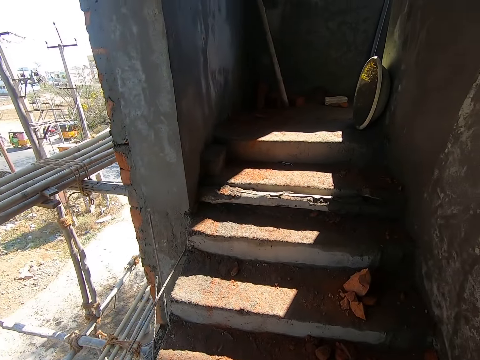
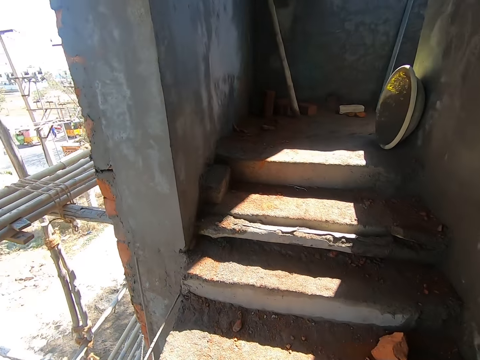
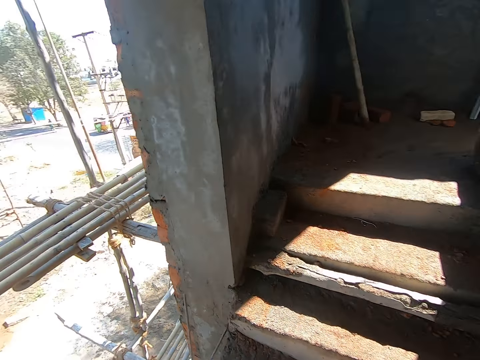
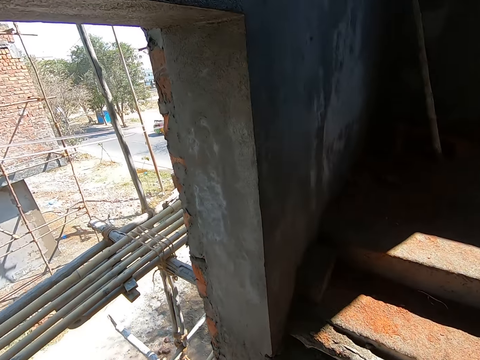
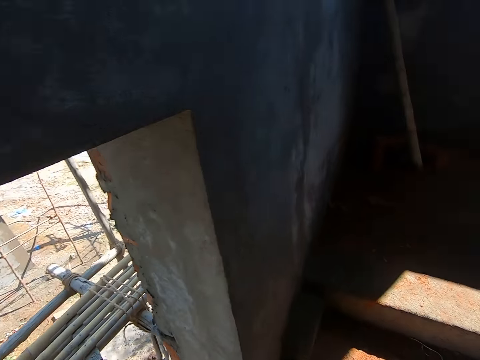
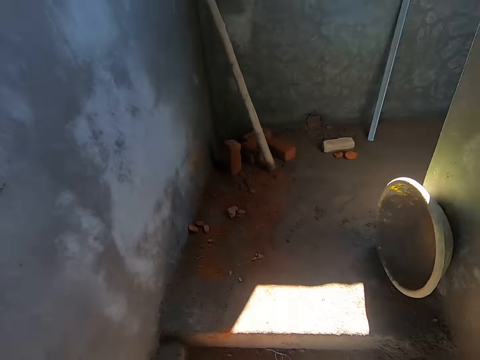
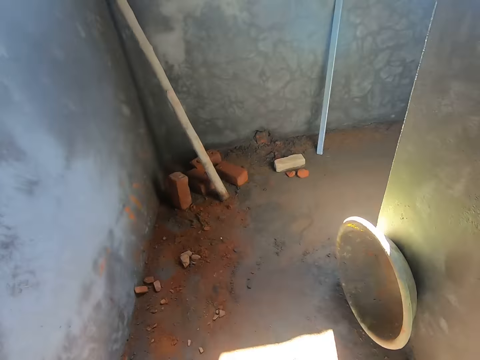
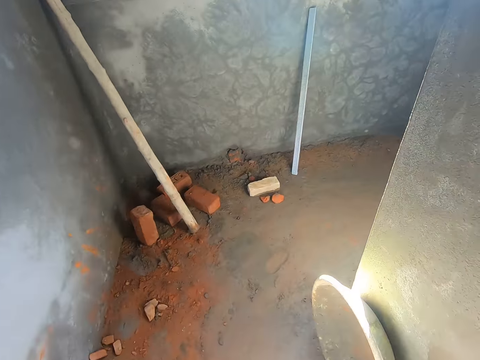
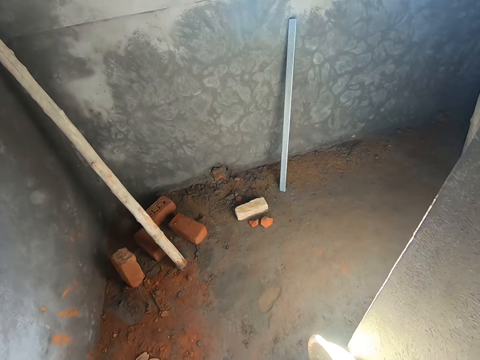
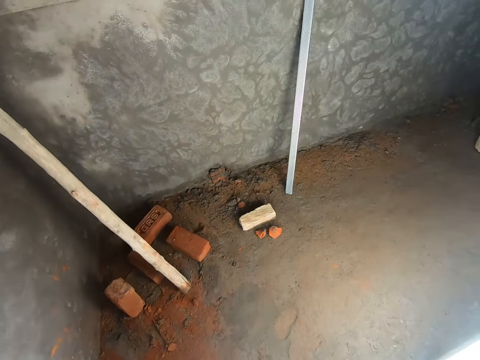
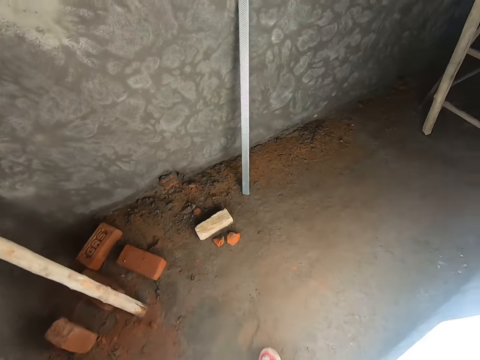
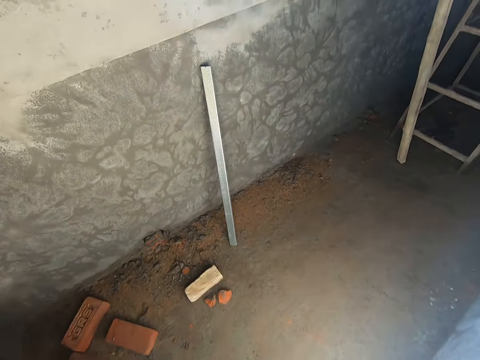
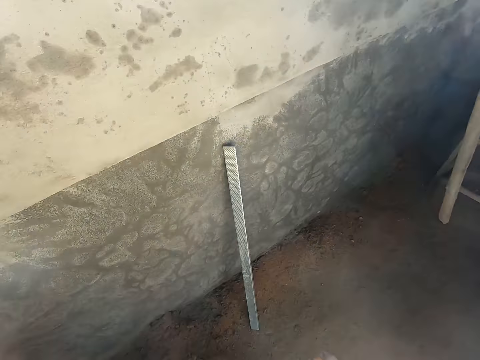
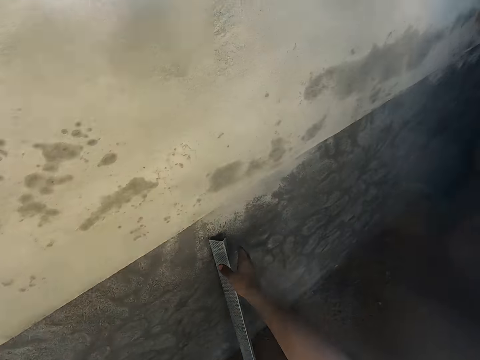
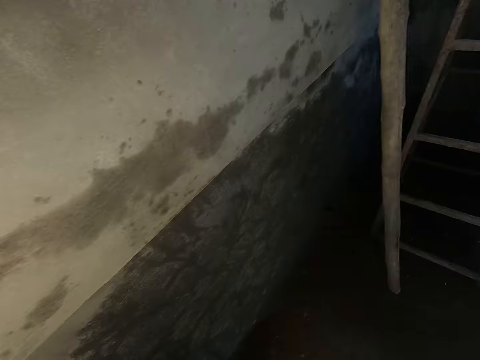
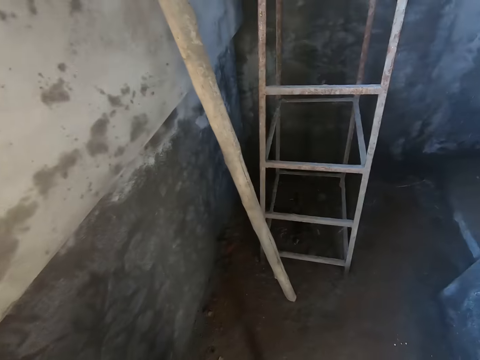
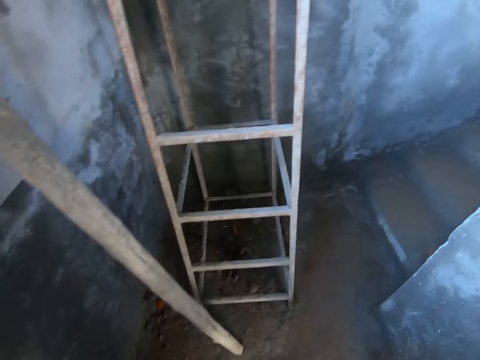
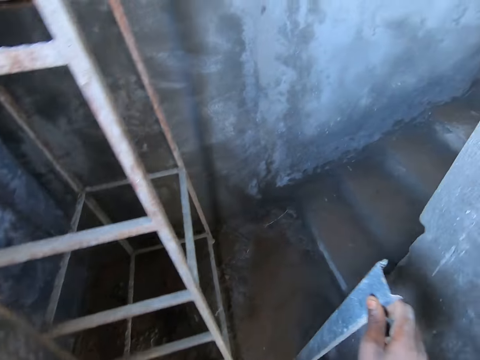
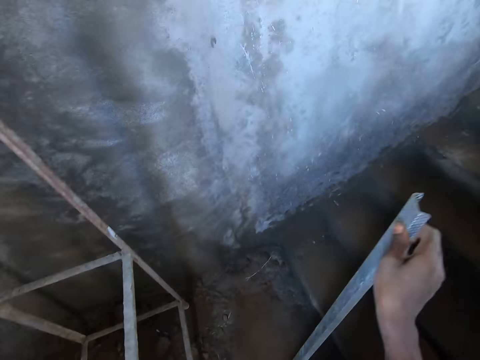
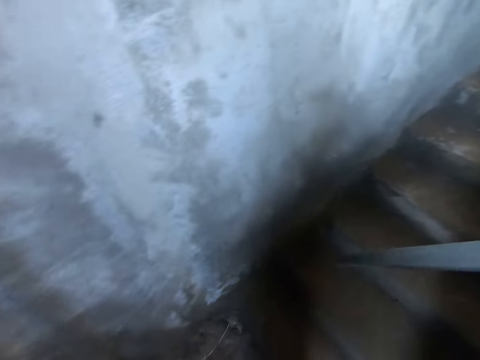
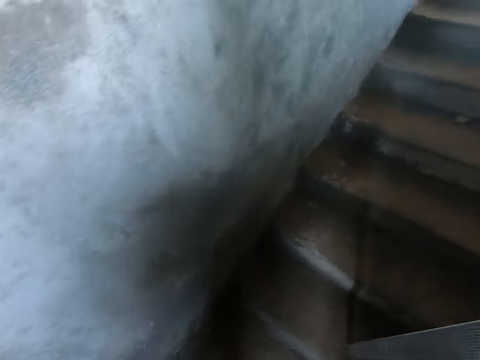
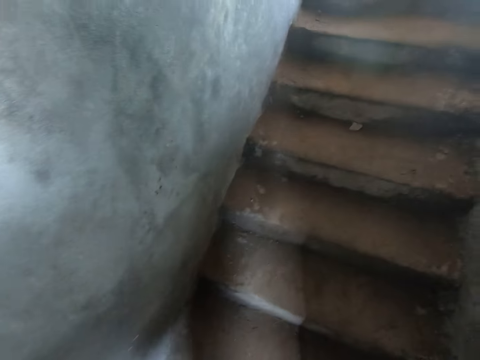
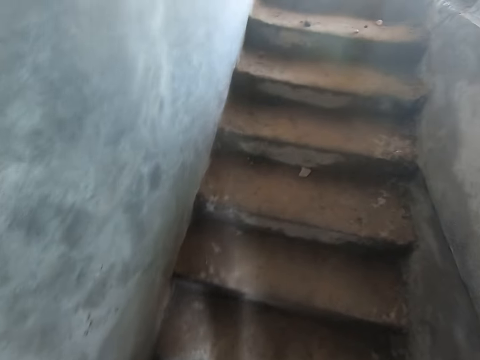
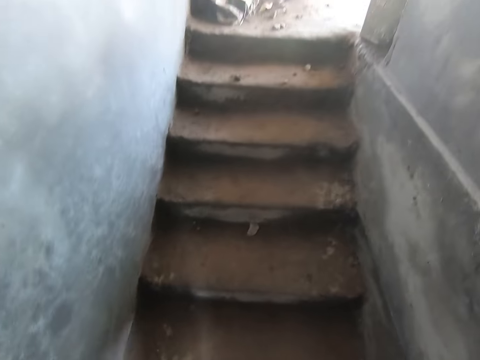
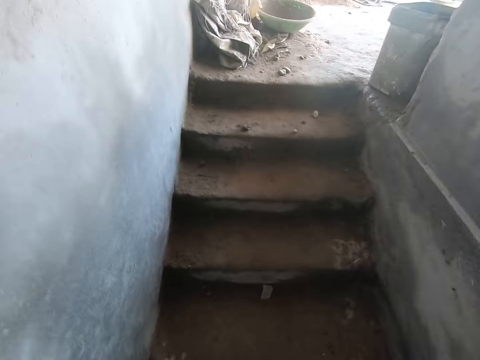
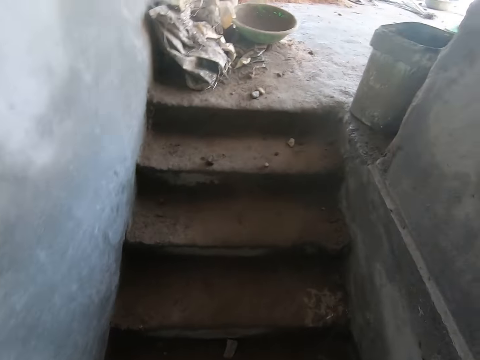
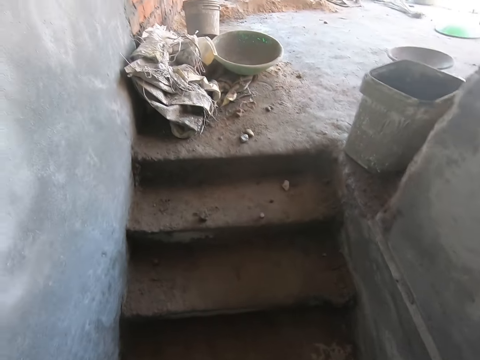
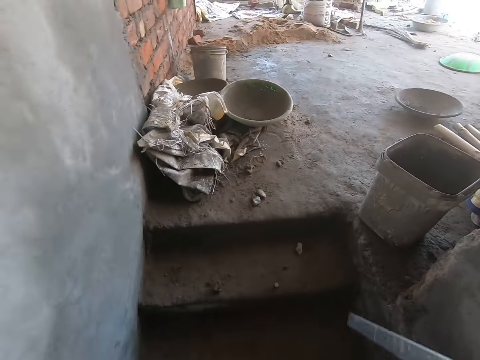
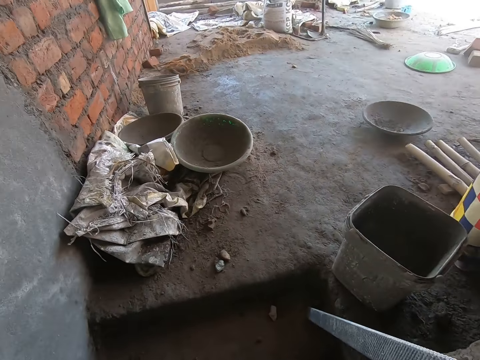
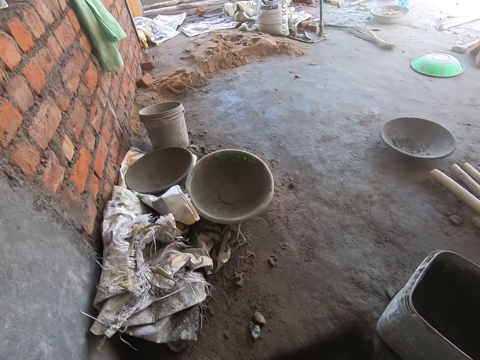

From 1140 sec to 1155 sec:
The camera wearer picks up an iron rod with his right hand. He stretches a hand towards the timber. He walks up on the corridor. He holds the timber with the right hand. He walks up the stairs.

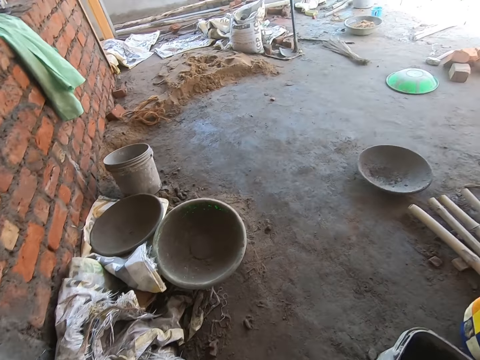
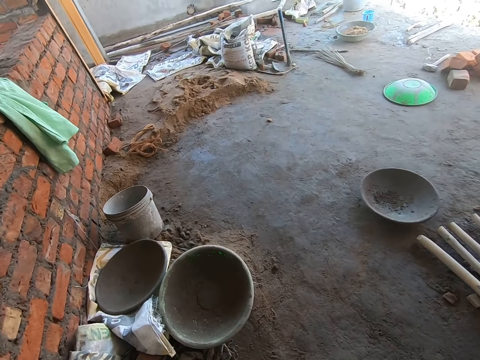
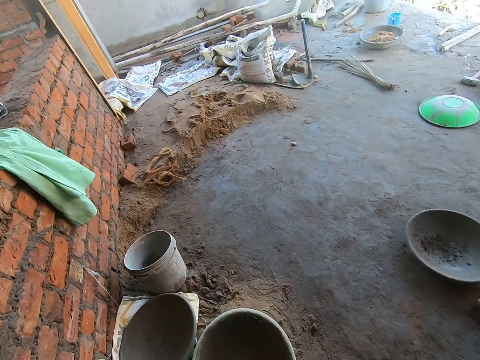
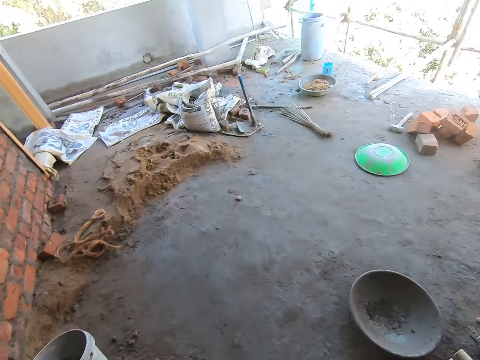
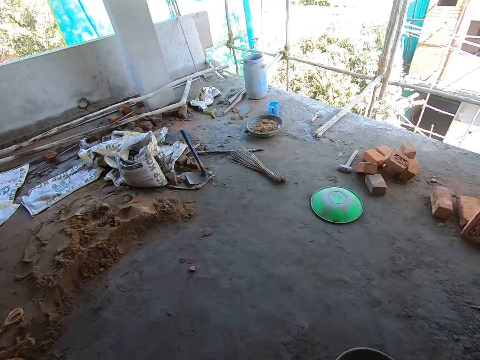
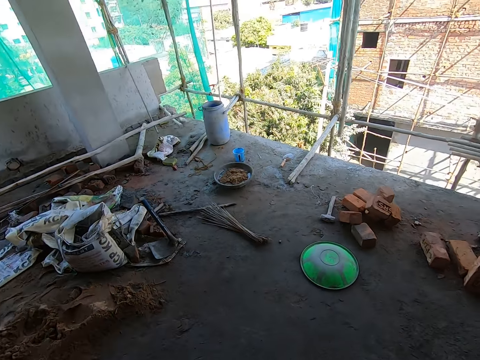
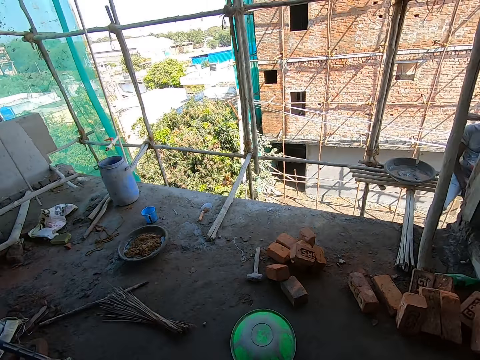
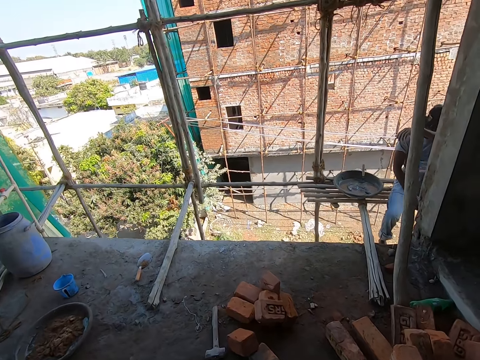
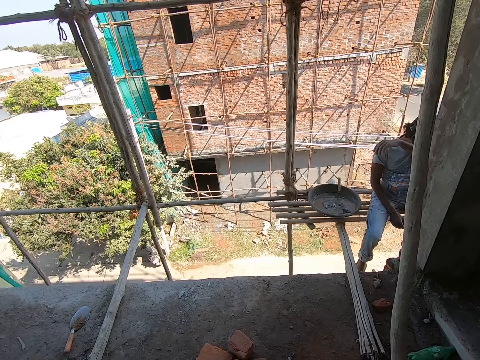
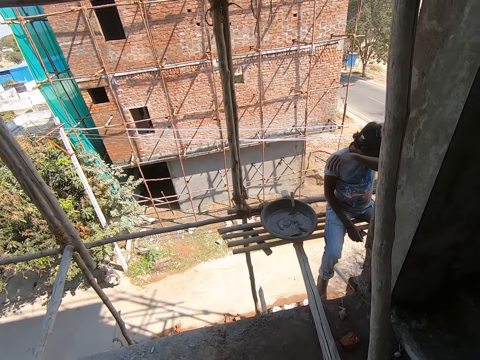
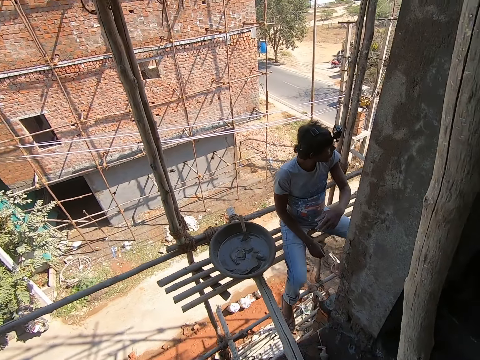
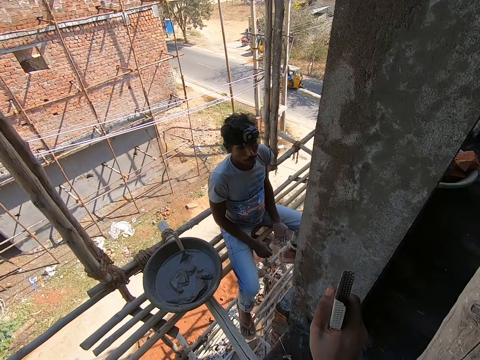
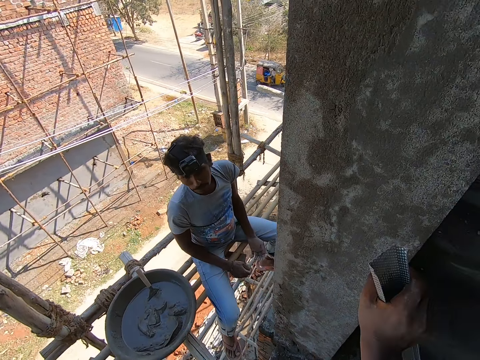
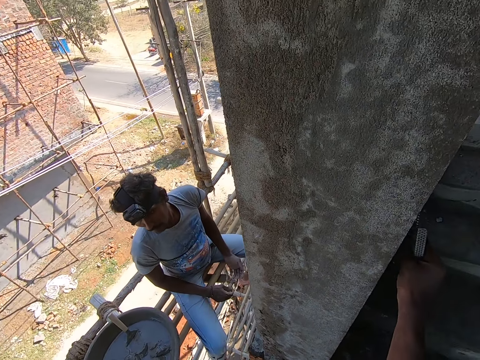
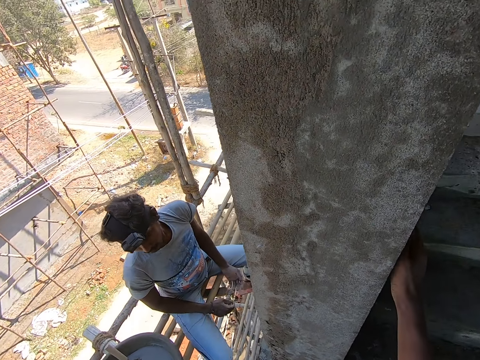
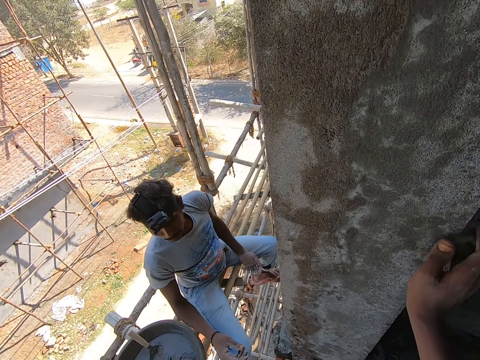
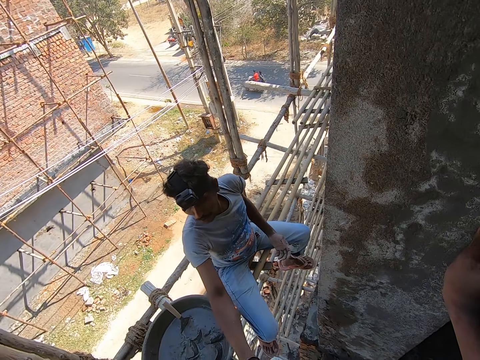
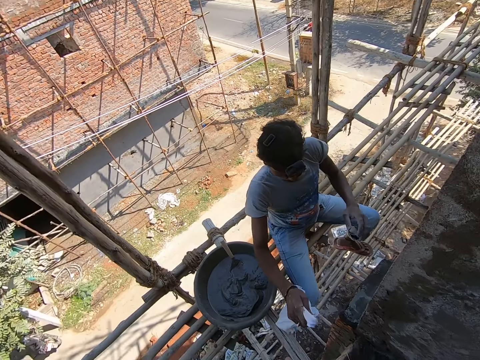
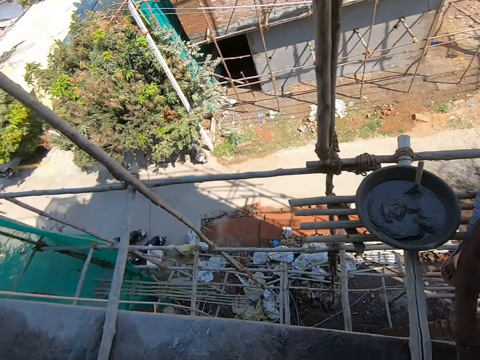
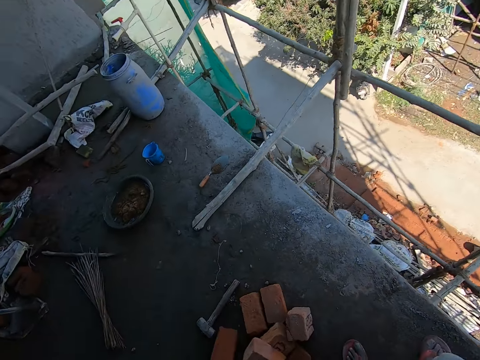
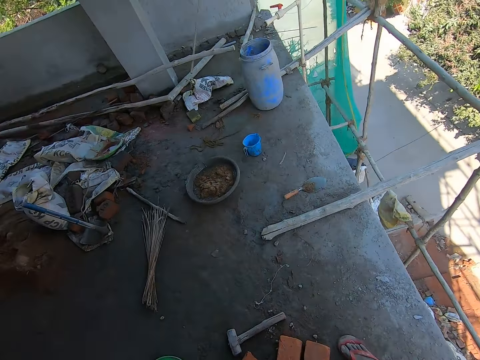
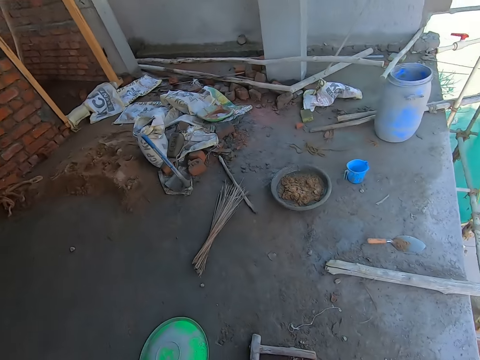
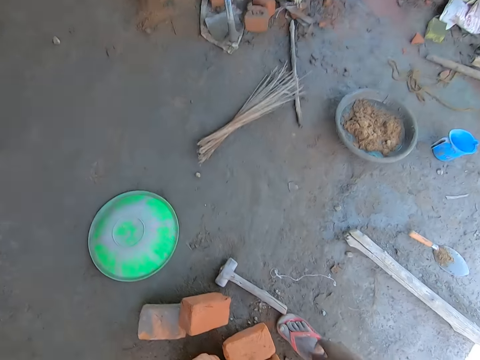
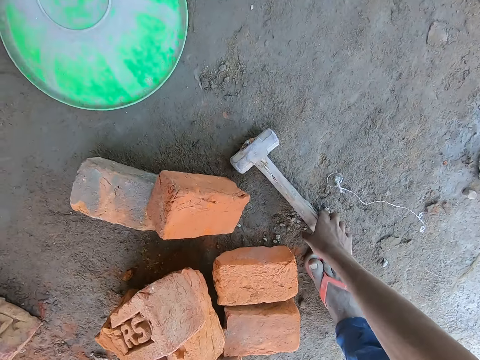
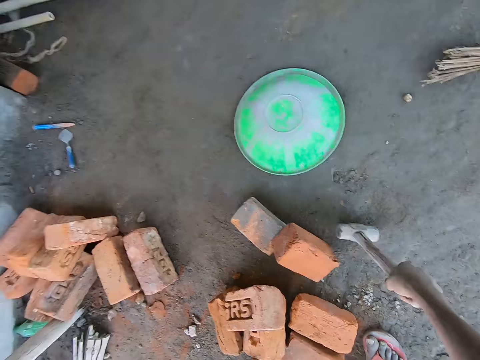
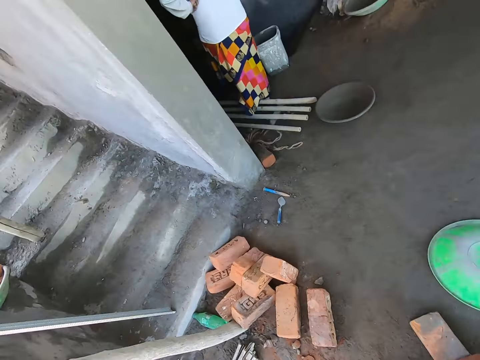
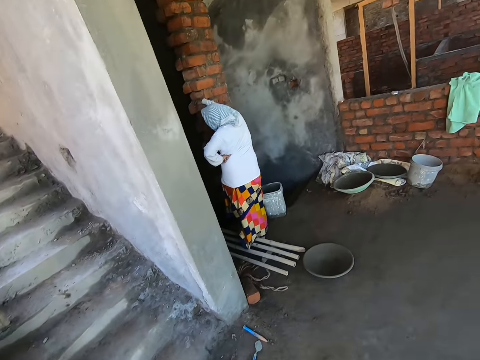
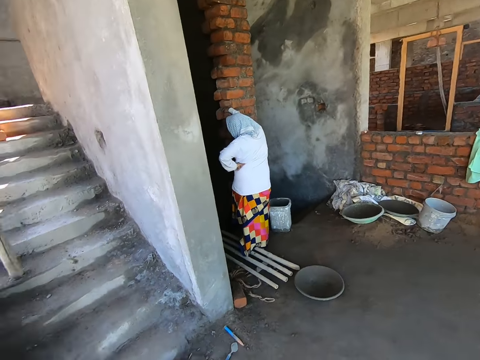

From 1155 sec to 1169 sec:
The camera wearer walks on the building. He rests the iron rod on a wall on the corner of the building with his right hand. He converses with the man. The man holds a plastic bag. The camera wearer turns around. He walks on the building. He bends towards the hammer. He picks up the hammer on the floor with his right hand. He converses with the man.
